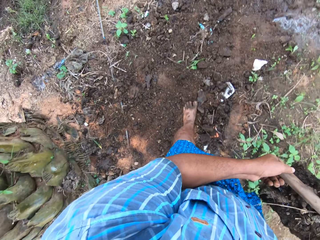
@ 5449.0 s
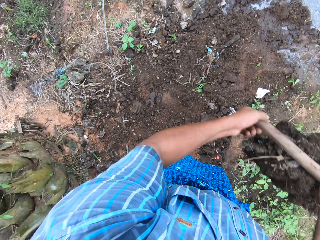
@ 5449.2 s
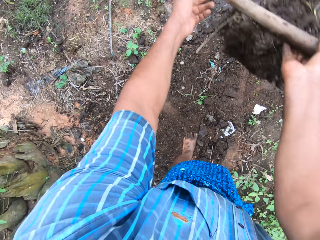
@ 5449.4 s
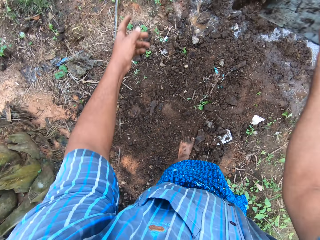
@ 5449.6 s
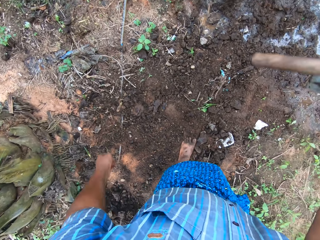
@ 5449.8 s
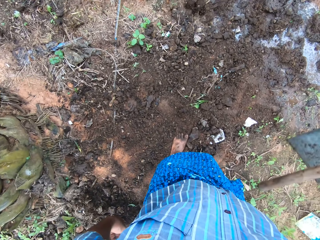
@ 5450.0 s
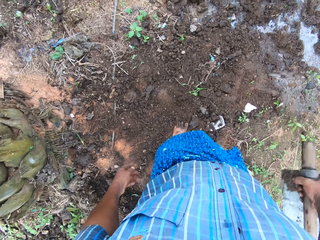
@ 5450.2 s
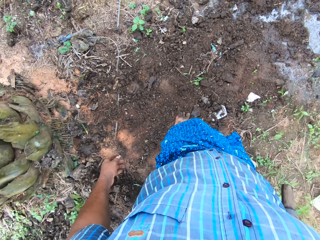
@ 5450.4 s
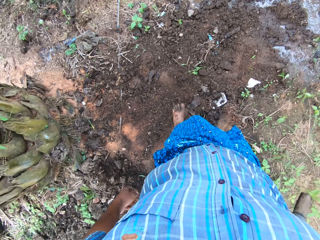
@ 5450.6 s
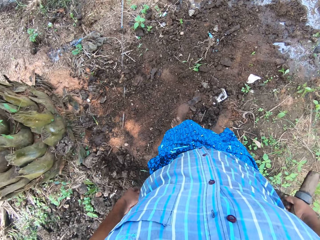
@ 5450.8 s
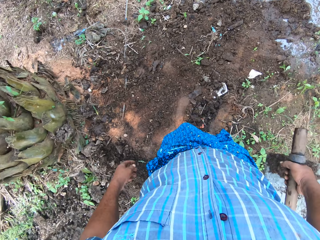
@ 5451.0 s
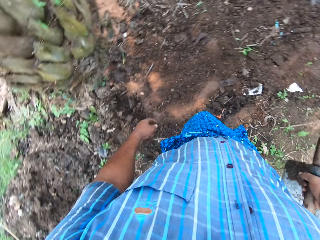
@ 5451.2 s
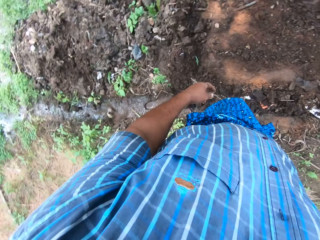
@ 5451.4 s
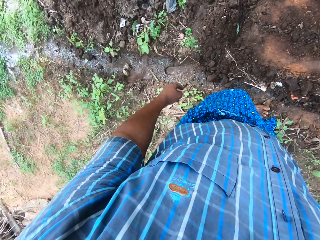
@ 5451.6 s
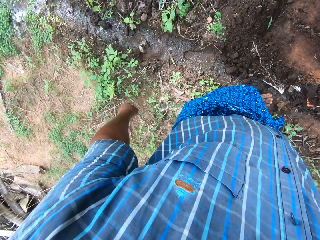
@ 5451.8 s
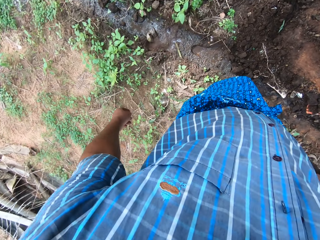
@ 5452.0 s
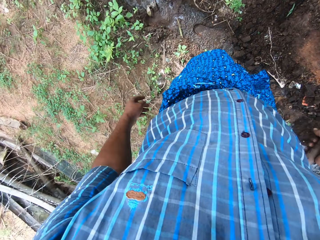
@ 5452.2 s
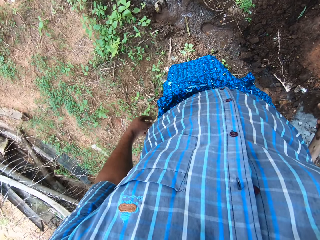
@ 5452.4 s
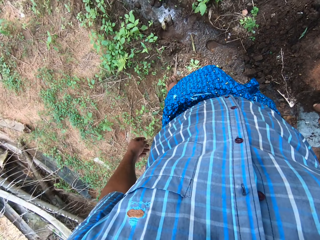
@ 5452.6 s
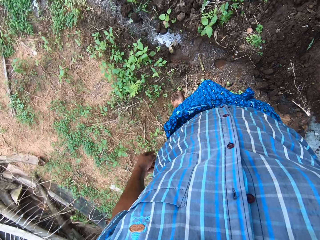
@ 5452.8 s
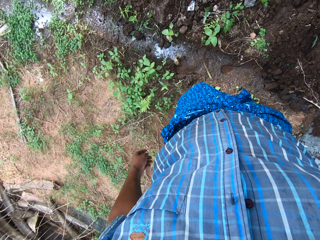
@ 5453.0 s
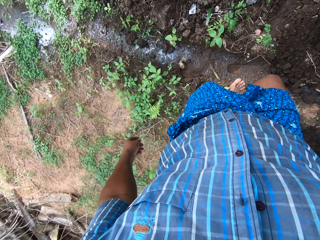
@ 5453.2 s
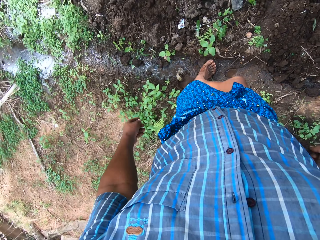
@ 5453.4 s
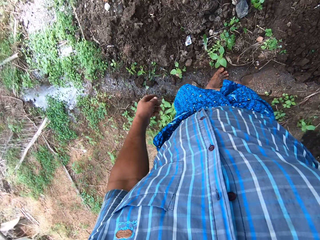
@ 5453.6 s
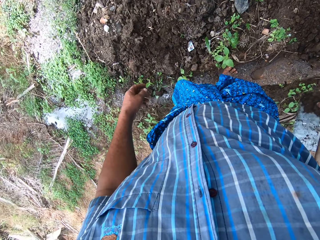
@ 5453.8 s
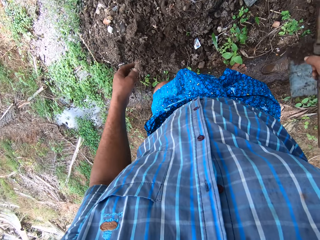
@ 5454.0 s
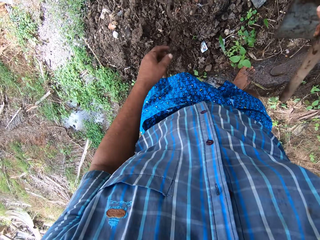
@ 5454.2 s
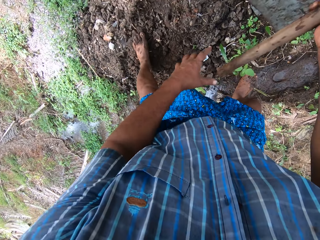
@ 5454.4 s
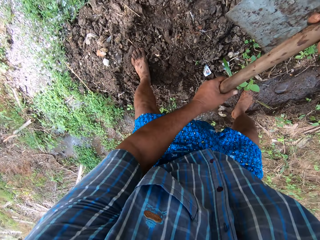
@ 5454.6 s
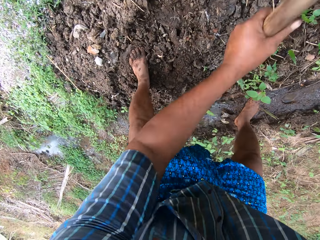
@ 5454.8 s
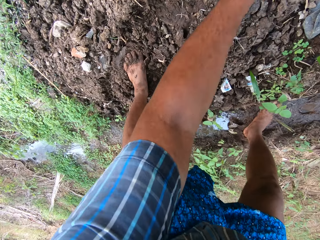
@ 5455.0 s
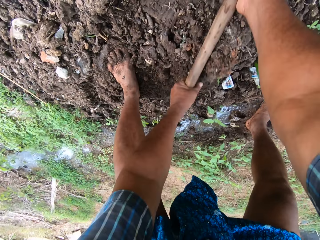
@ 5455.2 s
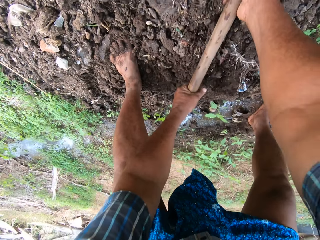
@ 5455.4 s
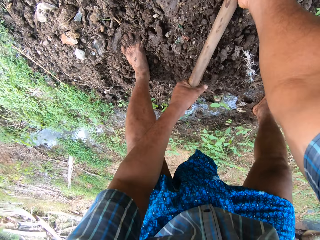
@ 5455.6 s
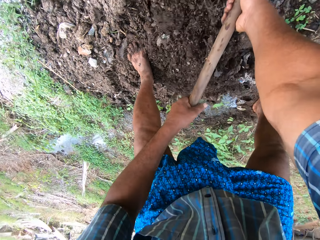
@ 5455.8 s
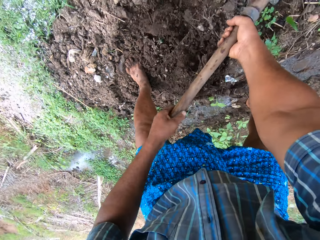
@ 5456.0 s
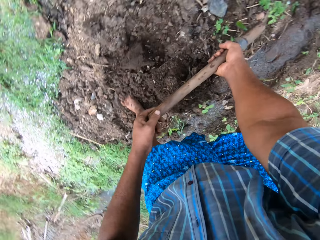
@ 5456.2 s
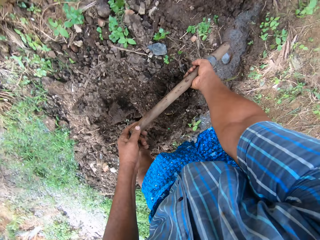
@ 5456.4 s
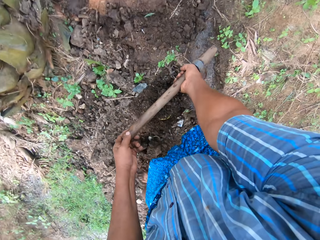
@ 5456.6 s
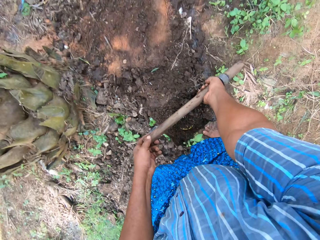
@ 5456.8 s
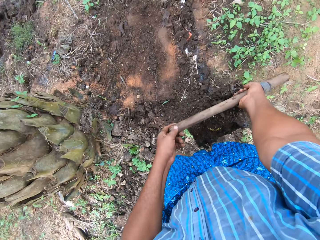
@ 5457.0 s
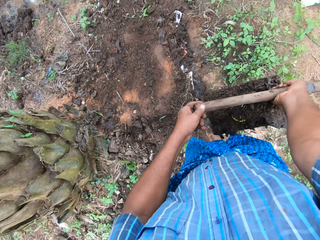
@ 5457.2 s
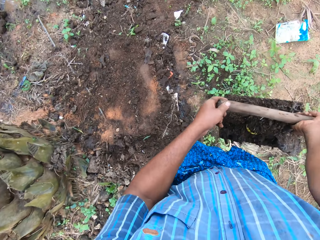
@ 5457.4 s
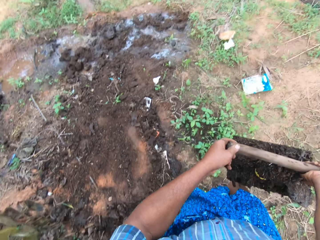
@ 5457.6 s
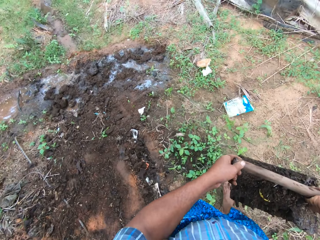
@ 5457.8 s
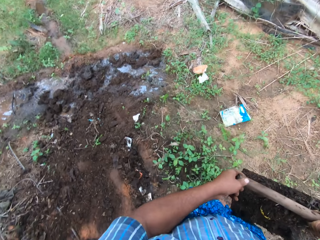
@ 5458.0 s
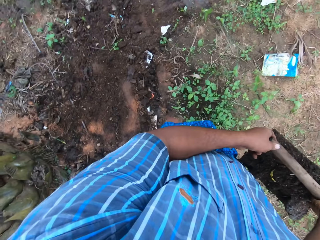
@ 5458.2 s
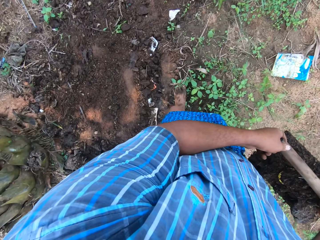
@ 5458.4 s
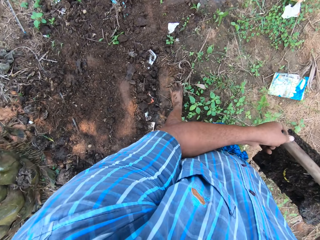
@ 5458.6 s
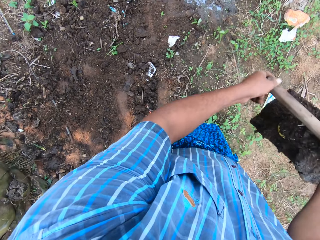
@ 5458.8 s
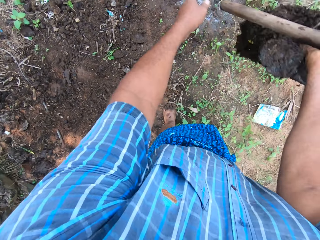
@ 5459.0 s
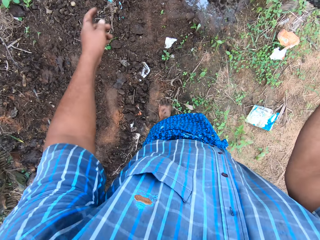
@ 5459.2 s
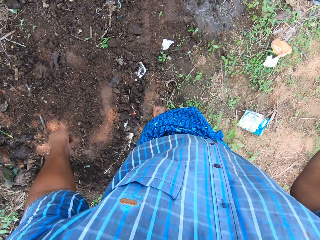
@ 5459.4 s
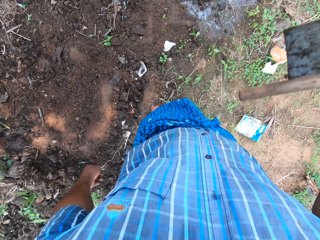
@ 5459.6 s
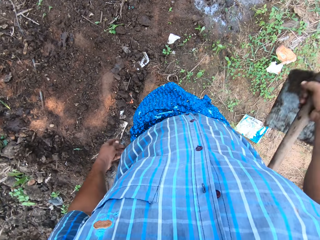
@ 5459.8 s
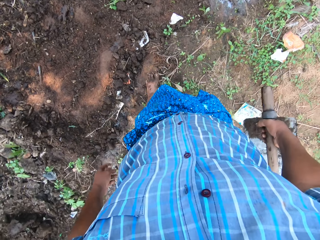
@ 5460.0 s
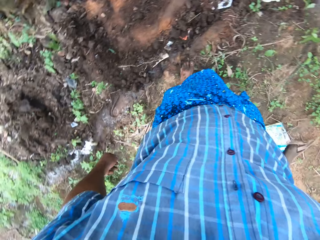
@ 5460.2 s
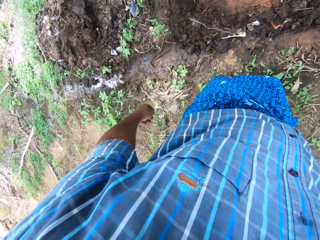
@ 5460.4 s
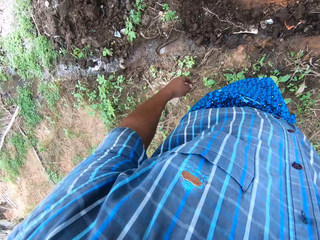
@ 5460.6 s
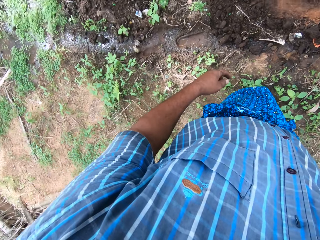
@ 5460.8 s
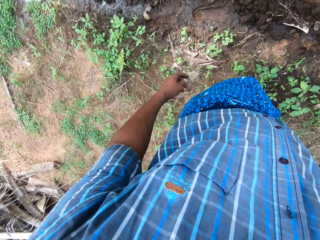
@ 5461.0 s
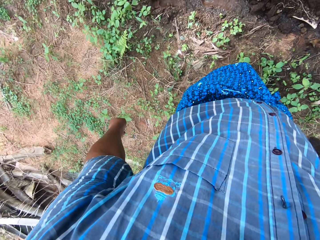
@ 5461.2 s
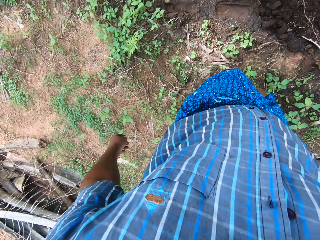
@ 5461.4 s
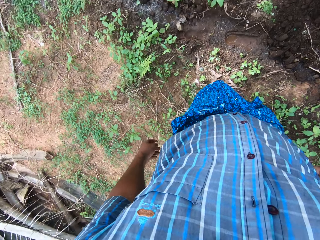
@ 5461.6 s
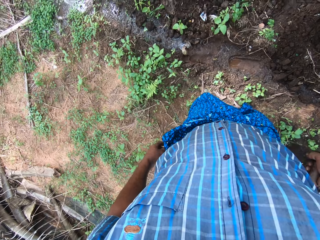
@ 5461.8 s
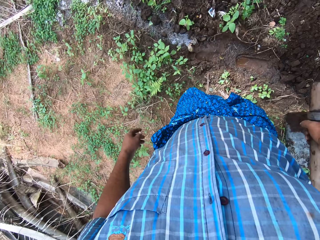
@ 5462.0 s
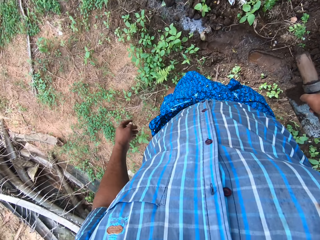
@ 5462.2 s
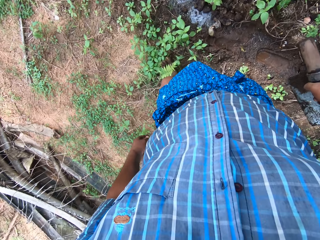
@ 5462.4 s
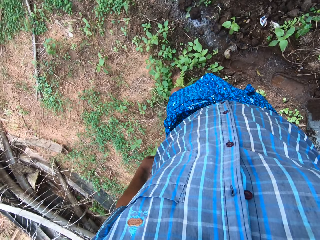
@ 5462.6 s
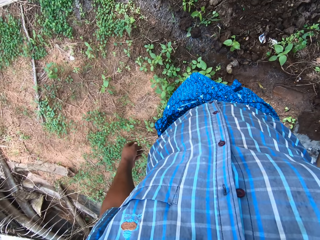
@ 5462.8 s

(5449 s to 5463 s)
The camera wearer throws the sand in the field stream. They walk back to the field stream on the left side of the tree. They carry the hoe. They hold the digging hoe with both hands. They pack sand from the ground with the digging hoe. They move the soil with the hoe. They walk to the field stream in front of the tree. They throw the sand in the field stream. They walk back to the field stream on the left side of the tree. They carry the hoe.

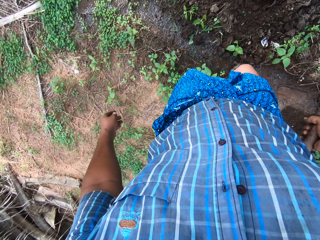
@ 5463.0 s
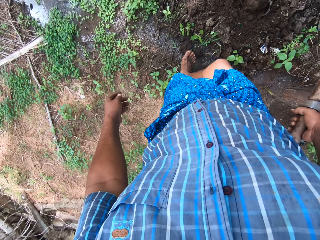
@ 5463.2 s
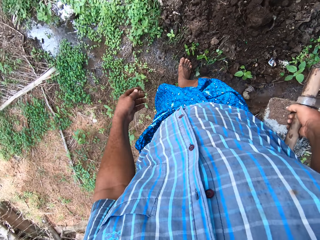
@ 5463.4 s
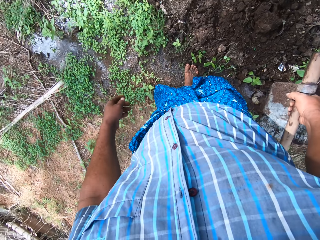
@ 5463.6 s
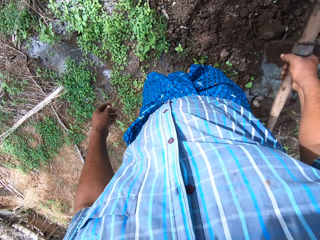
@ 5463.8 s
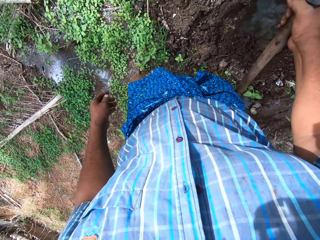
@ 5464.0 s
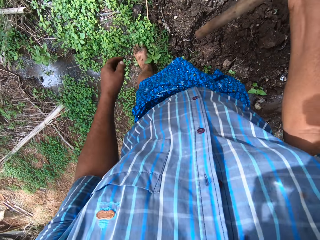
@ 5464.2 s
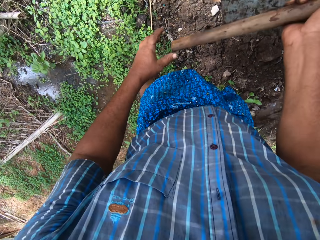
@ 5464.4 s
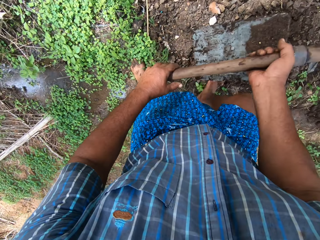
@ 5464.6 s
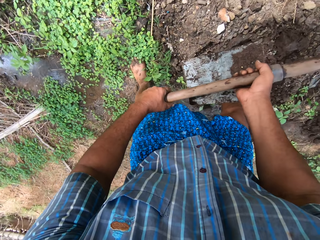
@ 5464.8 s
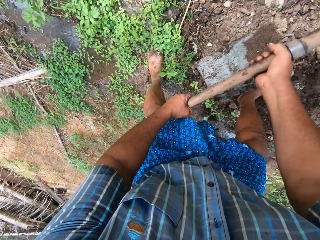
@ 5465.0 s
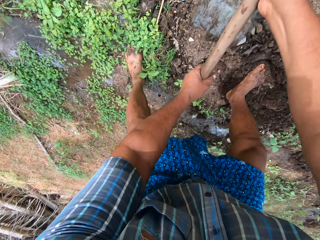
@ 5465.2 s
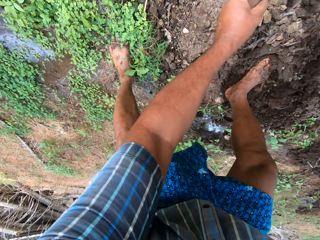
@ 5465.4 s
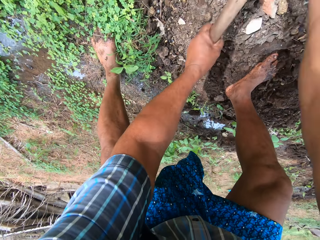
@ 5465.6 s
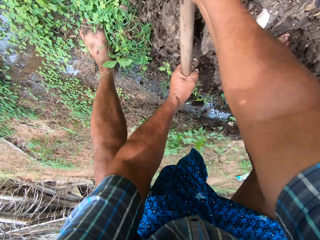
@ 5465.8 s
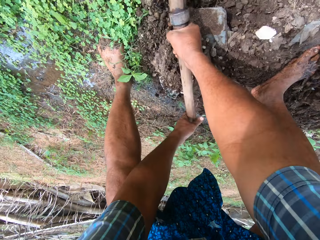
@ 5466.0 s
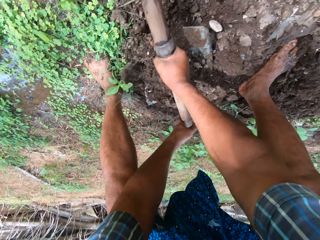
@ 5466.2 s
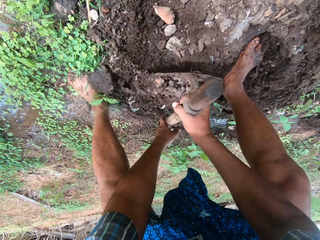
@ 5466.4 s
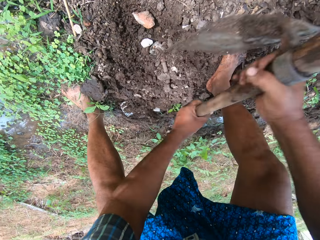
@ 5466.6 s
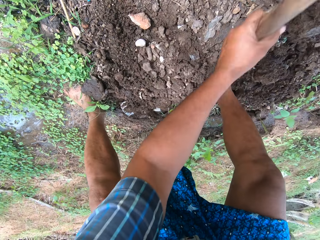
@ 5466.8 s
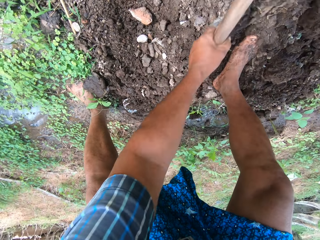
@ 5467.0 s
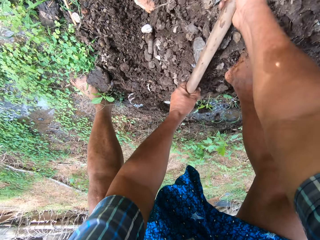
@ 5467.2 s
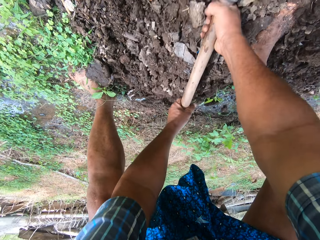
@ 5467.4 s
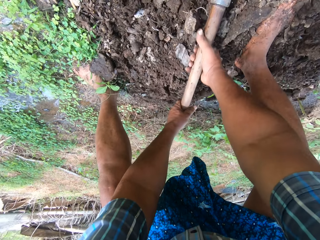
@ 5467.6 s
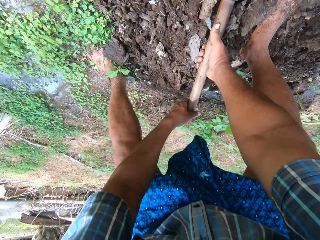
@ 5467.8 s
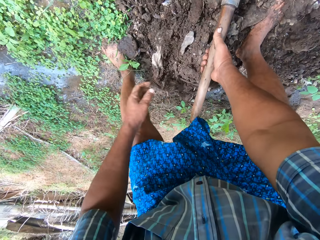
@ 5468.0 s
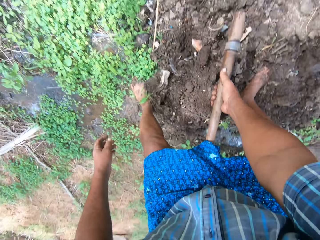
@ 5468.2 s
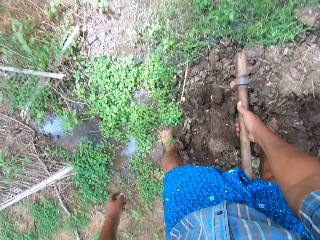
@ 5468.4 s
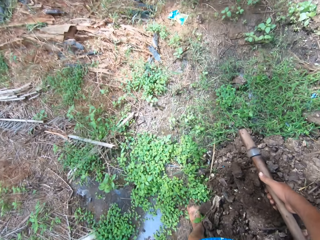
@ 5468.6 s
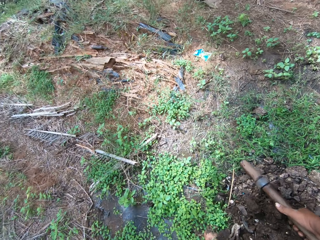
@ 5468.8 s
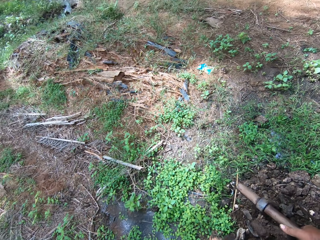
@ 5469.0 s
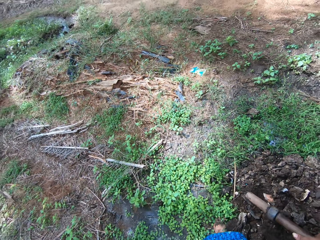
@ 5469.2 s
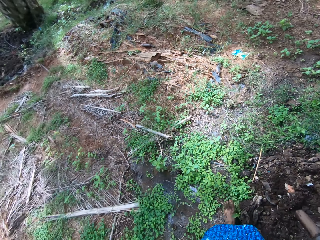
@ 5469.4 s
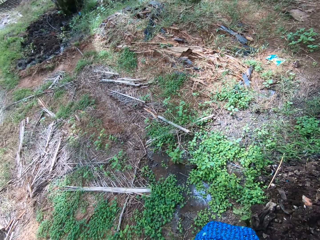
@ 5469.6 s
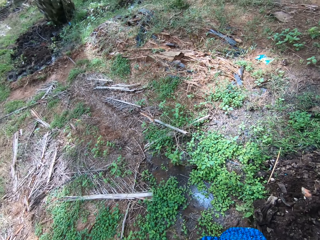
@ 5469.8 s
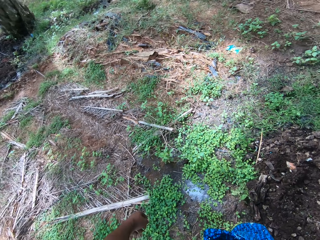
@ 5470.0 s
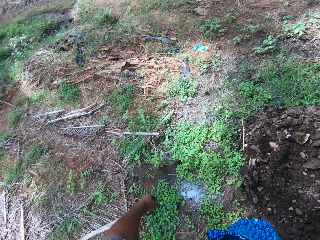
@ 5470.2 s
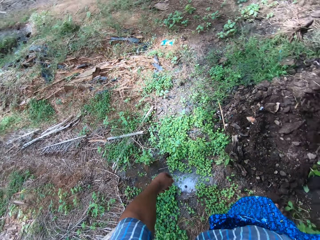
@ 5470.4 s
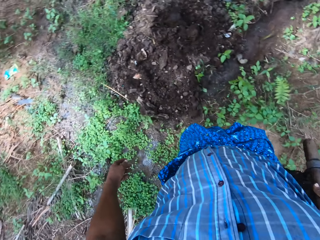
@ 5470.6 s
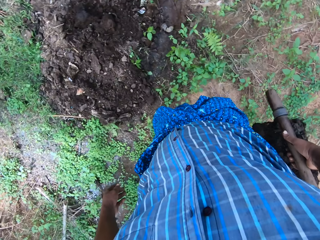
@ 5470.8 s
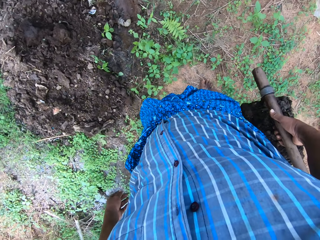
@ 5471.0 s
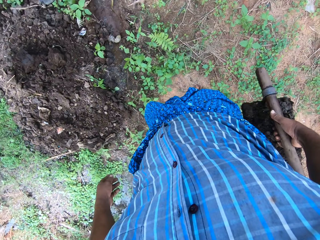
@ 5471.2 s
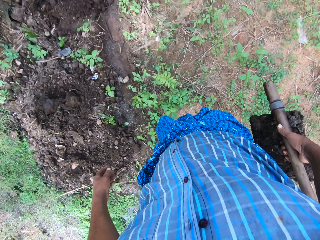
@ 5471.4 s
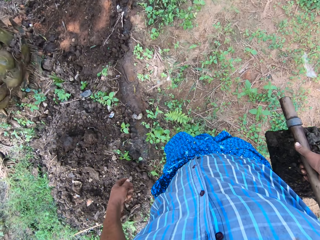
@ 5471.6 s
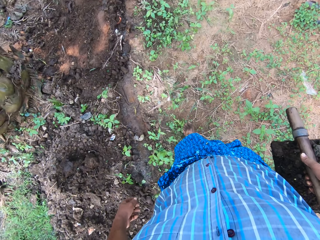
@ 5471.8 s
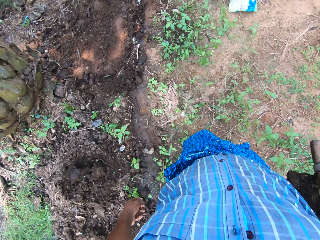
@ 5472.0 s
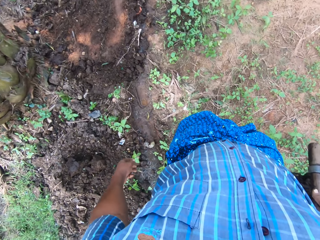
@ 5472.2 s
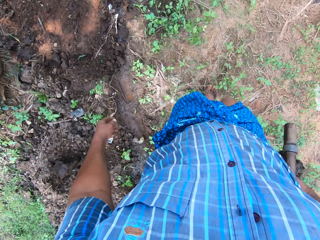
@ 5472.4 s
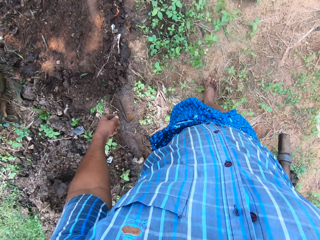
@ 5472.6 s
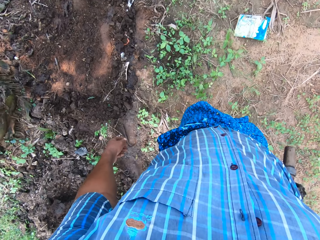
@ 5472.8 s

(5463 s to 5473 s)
The camera wearer holds the digging hoe with both hands. They dig the ground with the digging hoe. They move the soil with the hoe. They pack sand from the ground with the digging hoe. They walk to the field stream in front of the tree.
